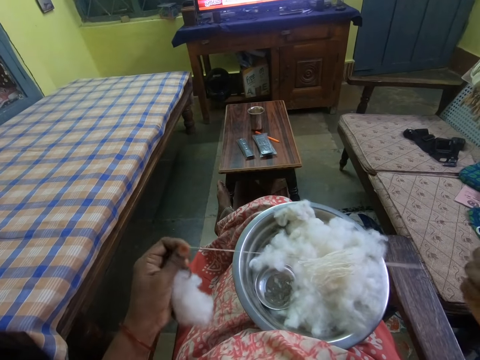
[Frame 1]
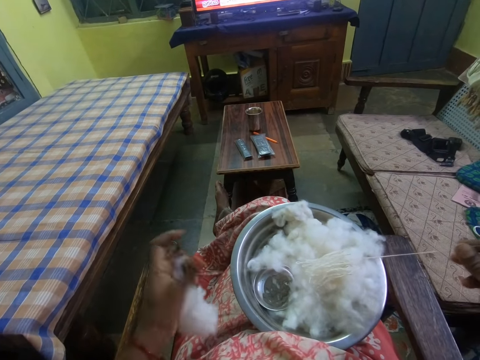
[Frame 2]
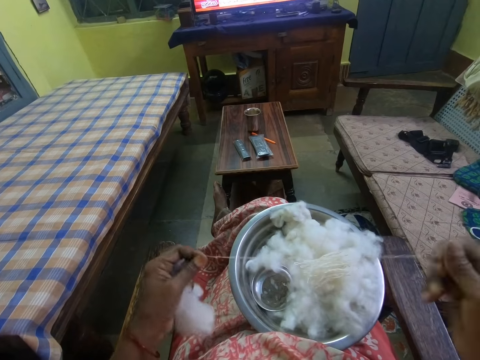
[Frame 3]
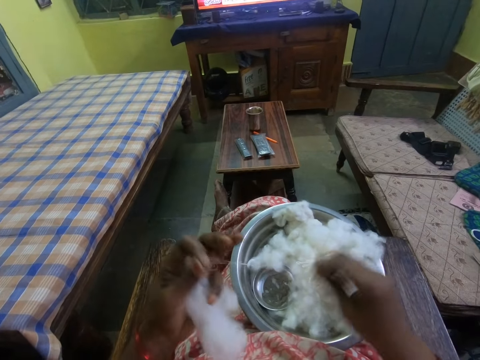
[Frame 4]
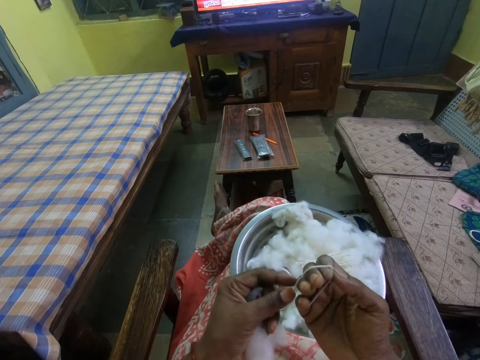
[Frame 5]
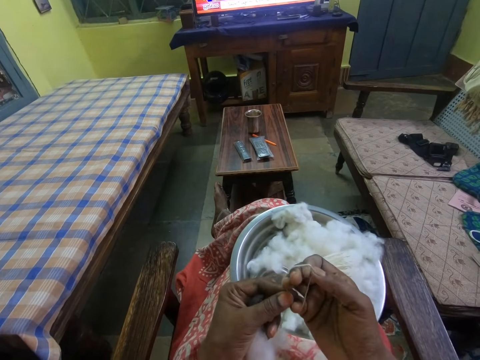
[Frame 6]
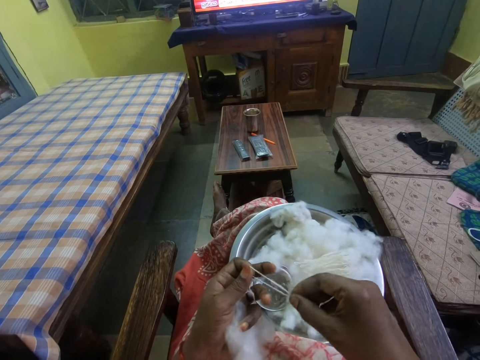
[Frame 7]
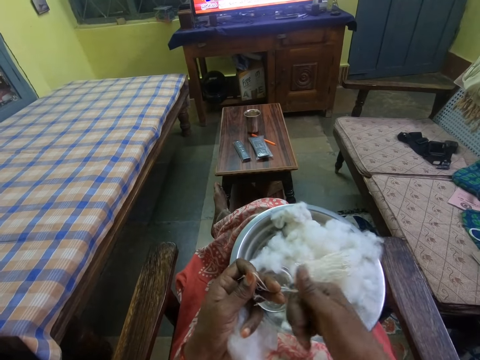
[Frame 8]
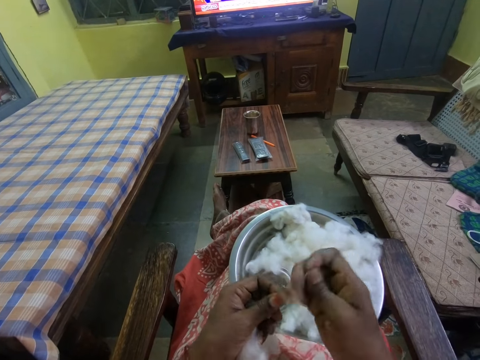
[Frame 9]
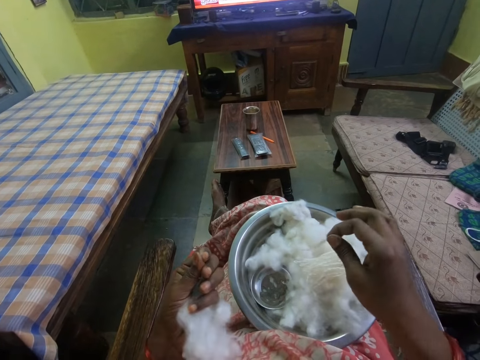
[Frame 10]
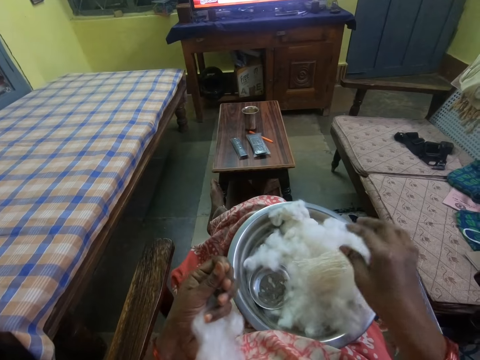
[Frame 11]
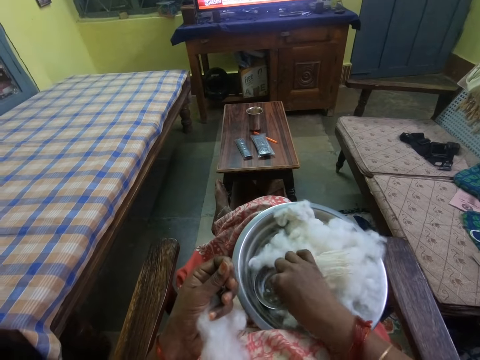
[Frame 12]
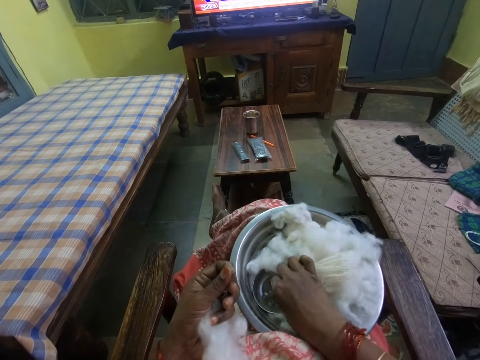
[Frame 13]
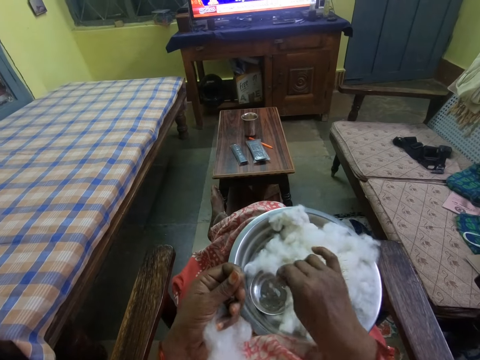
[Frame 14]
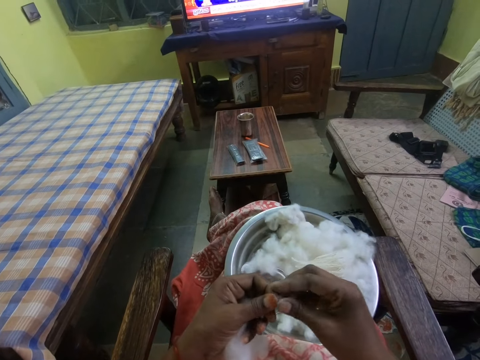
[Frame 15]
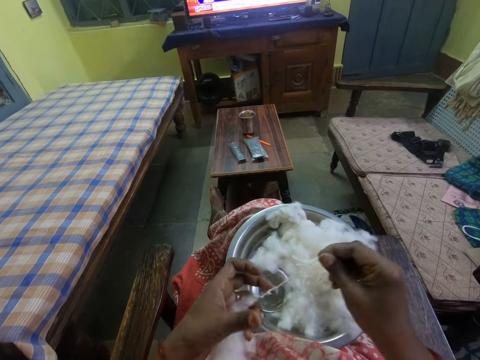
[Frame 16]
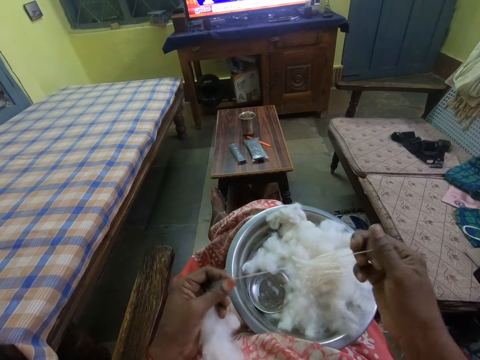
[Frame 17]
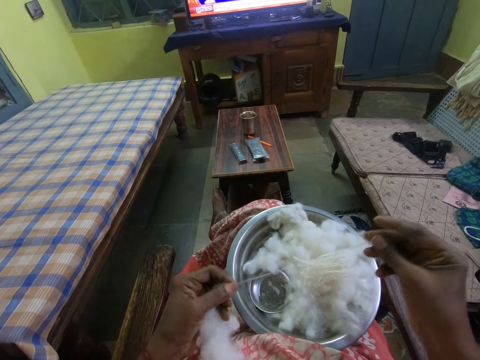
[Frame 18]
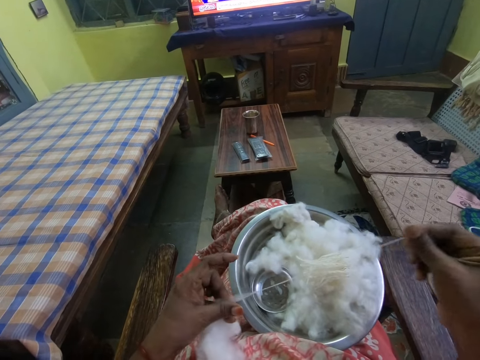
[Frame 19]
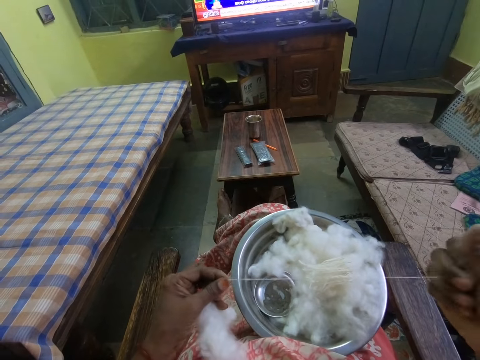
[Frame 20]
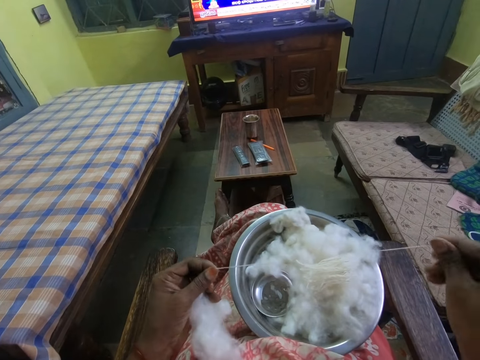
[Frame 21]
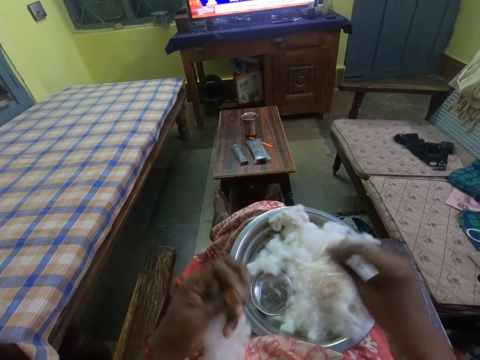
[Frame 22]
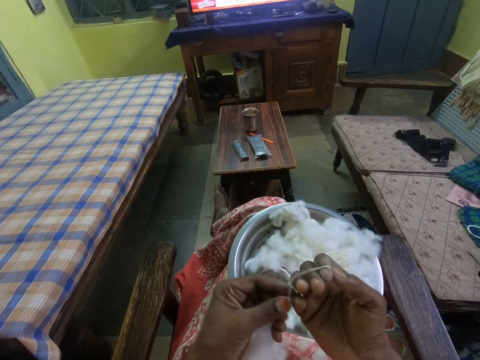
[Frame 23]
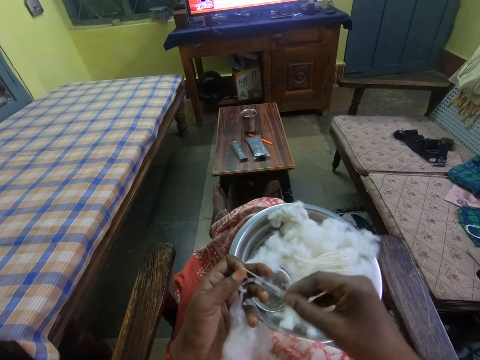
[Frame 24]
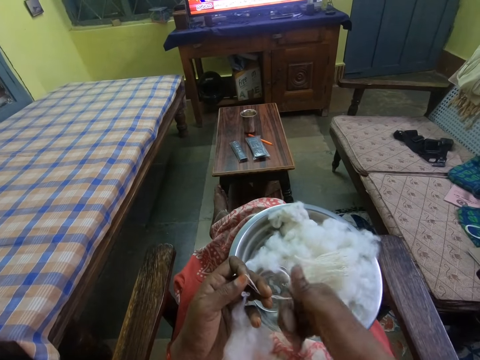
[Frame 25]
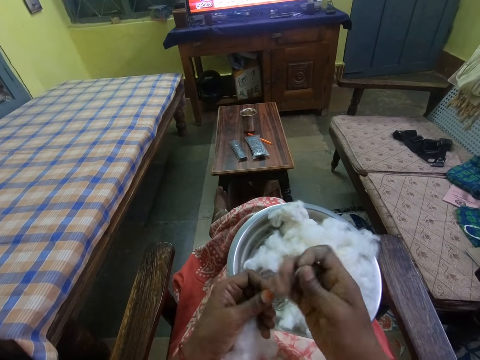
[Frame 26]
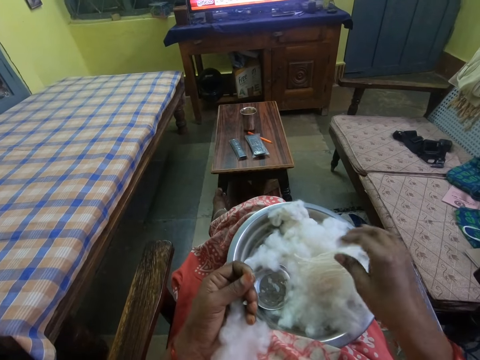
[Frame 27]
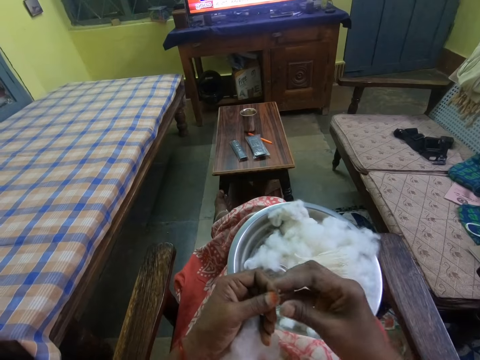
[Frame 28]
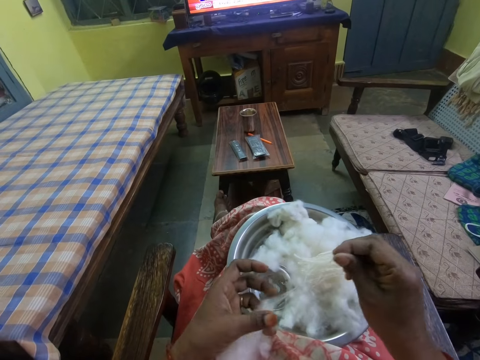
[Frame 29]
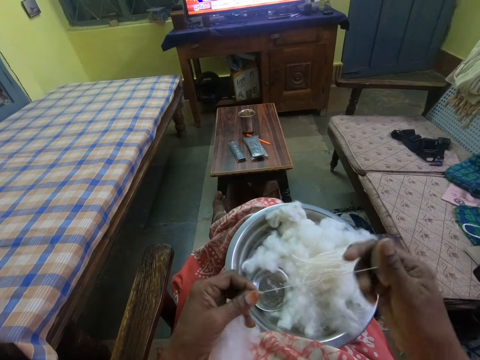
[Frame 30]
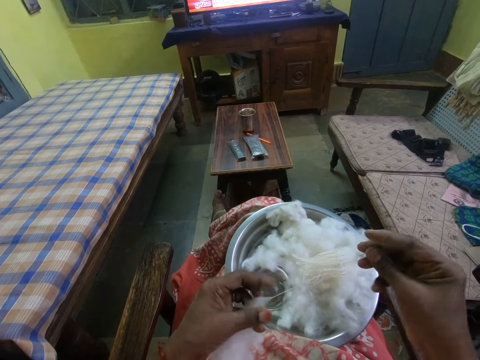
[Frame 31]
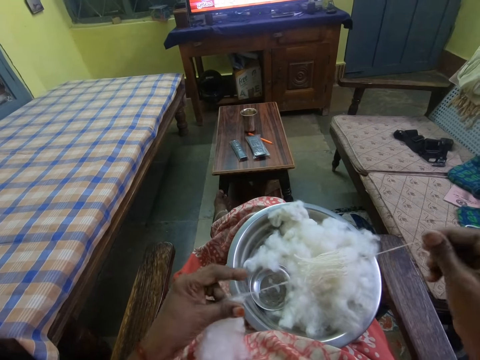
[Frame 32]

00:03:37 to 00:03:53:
The camera wearer folds the thread on the right hand. They remove the thread from the right hand. They cut the thread. They drop the thread on the bowl. They touch something on the bowl. They pull the thread from the cotton wool. They fold the thread on the right hand. They remove the thread from the right hand. They cut the thread. They drop the thread. They pull the thread from the cotton wool.

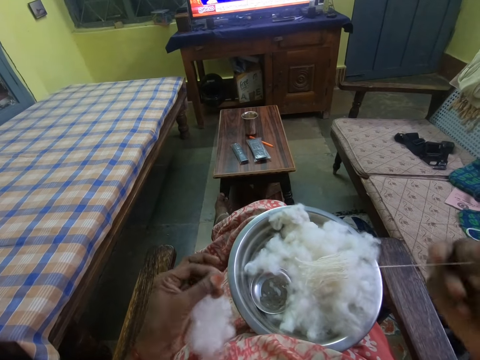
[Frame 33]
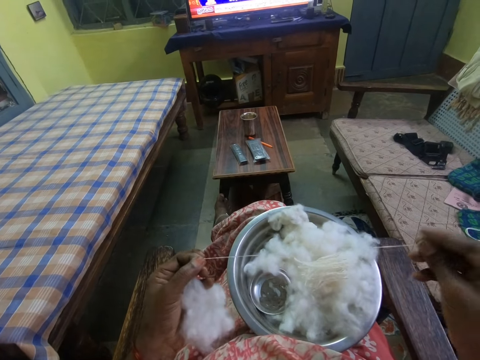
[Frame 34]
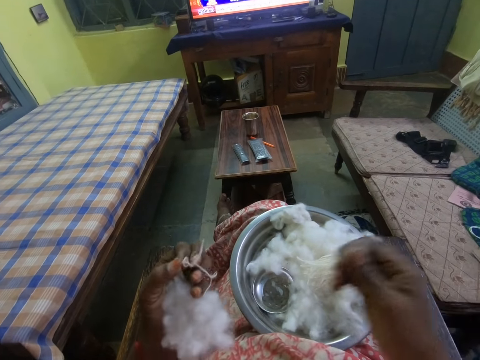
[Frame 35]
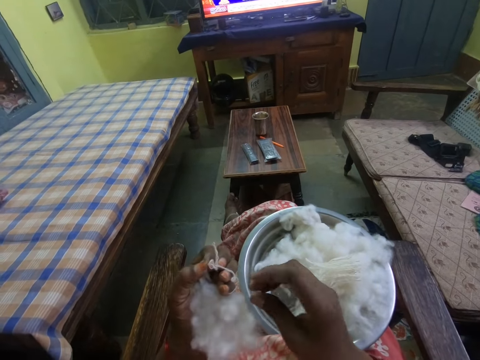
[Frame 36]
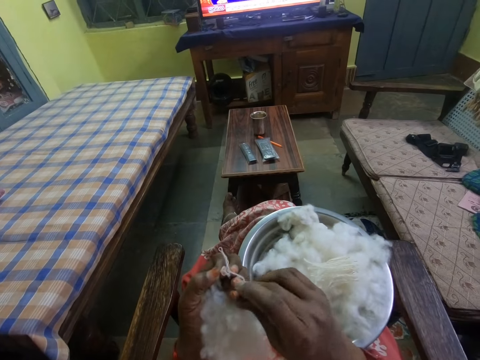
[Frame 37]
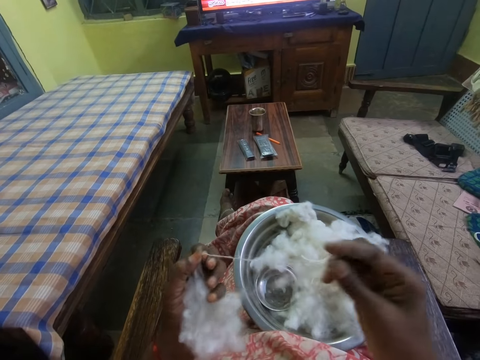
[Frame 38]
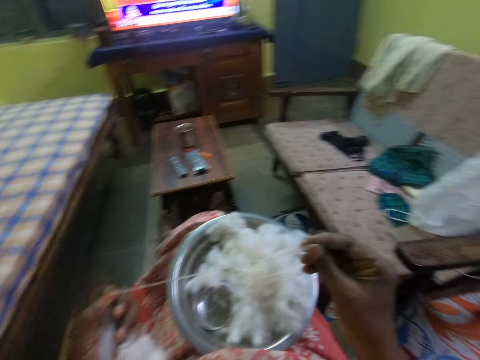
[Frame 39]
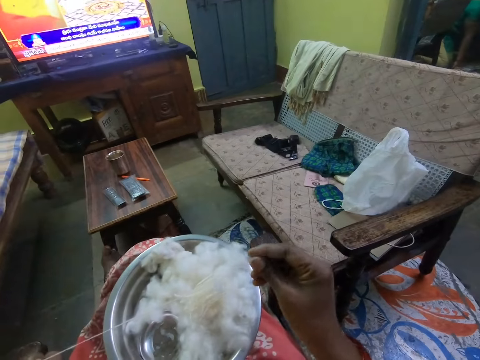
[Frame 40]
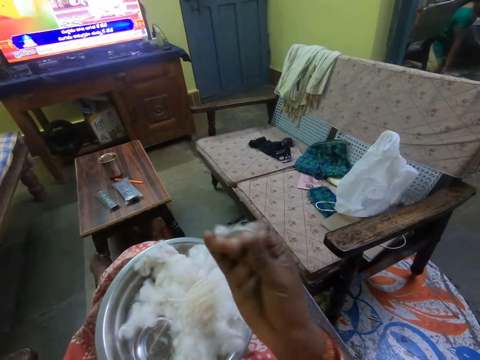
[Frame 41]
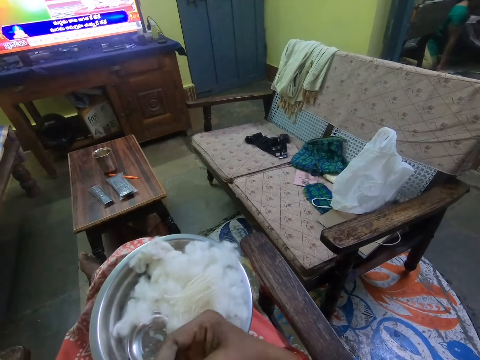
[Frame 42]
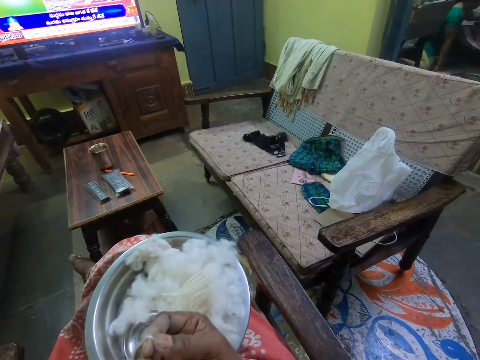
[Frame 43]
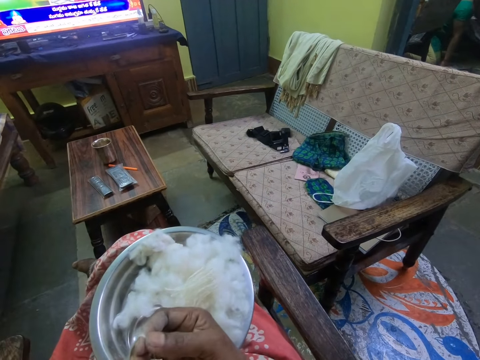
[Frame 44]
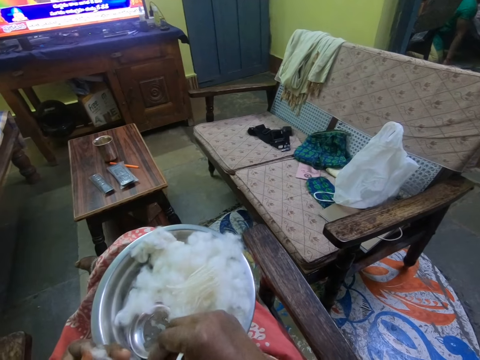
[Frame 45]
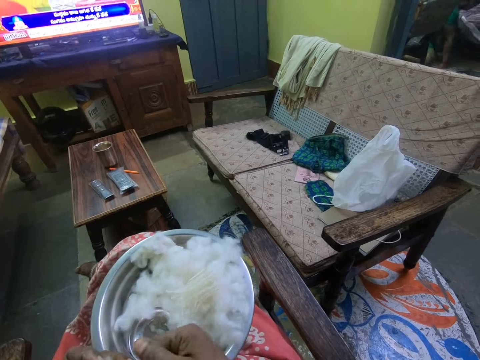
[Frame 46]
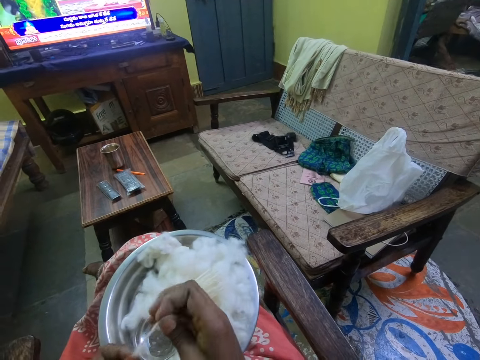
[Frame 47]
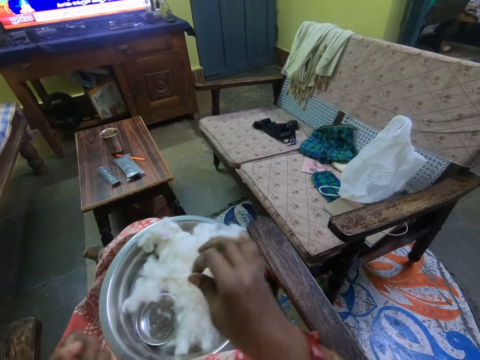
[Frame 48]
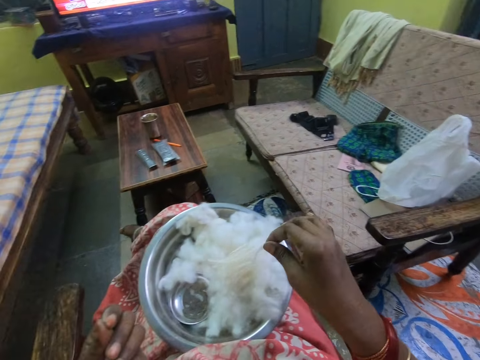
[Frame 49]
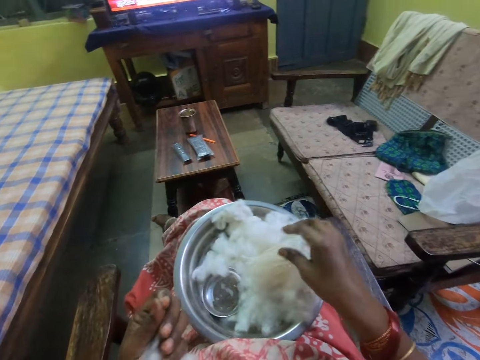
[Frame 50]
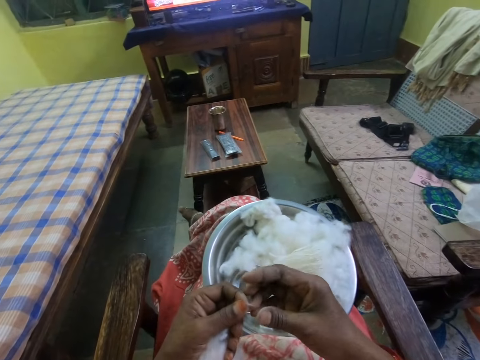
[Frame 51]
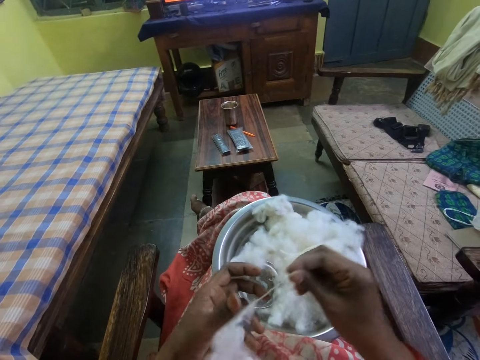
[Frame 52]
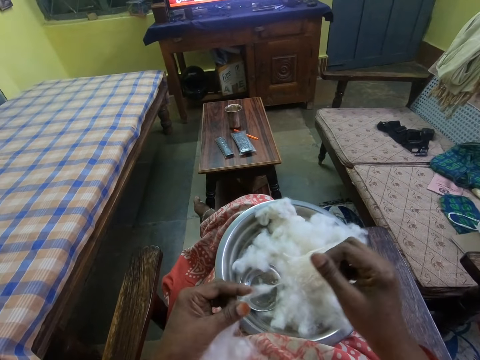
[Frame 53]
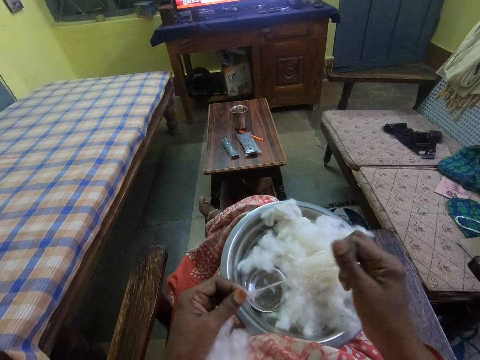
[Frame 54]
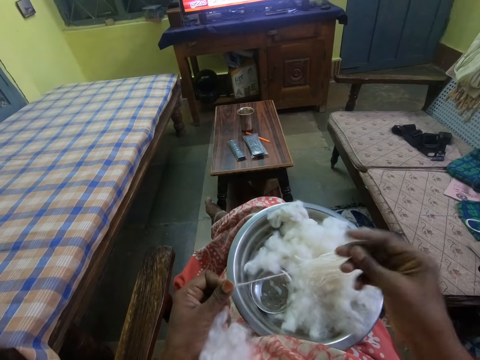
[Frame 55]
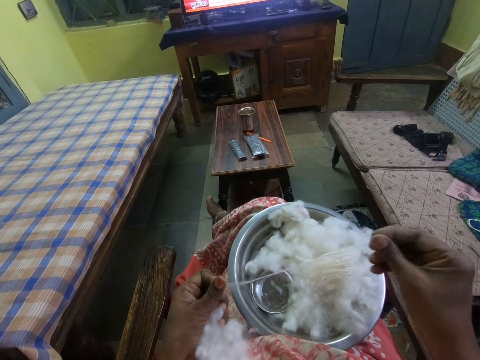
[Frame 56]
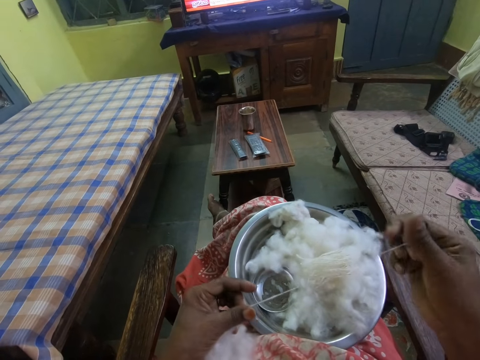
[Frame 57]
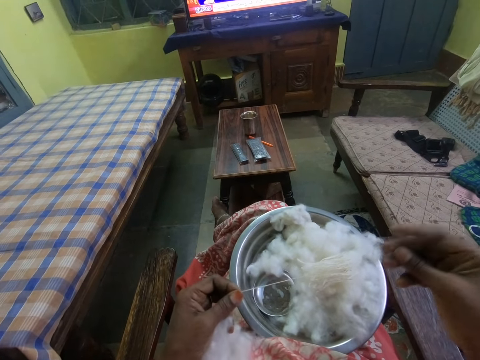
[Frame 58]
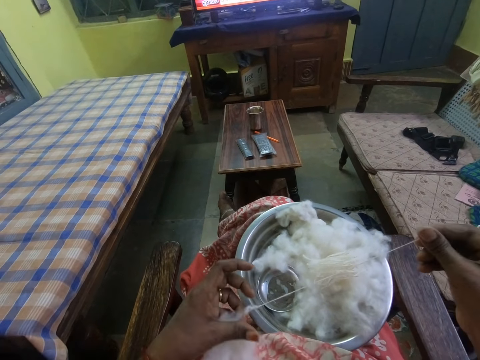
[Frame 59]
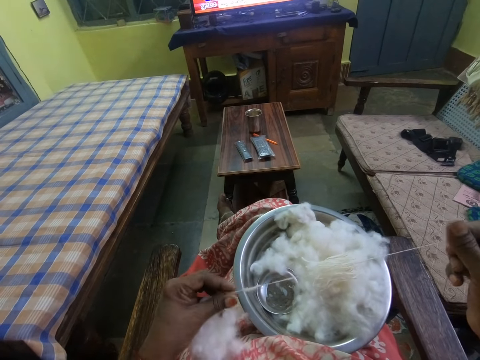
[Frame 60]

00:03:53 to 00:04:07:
The camera wearer drops the wool. They pull the thread. They fold the thread on the right hand. They drop the thread on the bowl. They pull the thread from the cotton.
